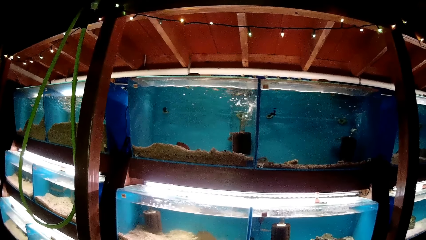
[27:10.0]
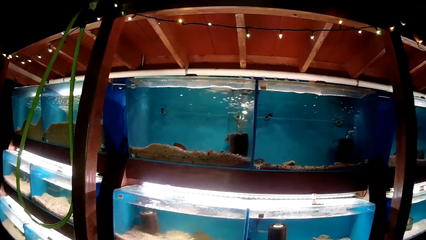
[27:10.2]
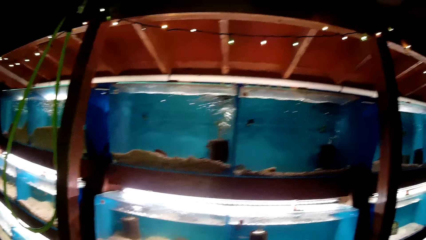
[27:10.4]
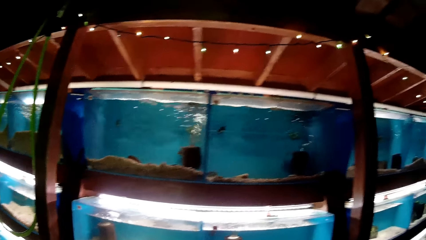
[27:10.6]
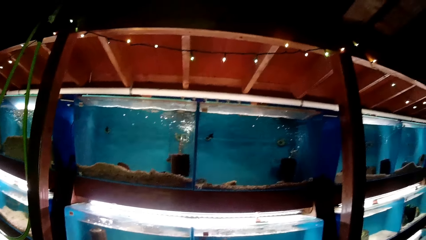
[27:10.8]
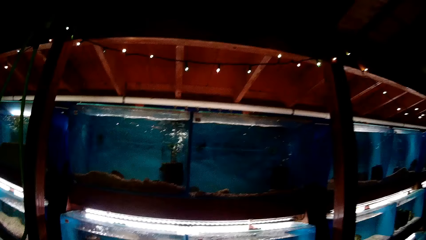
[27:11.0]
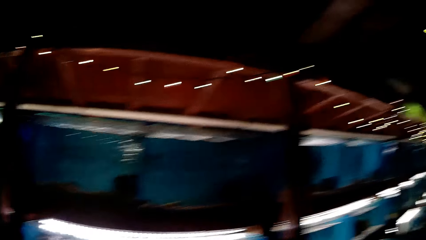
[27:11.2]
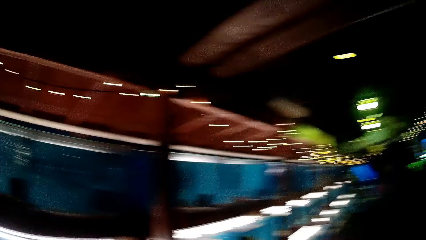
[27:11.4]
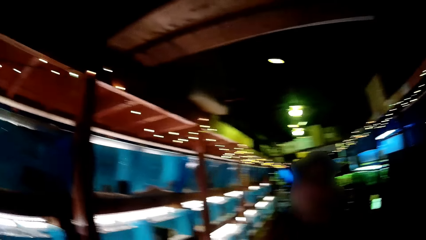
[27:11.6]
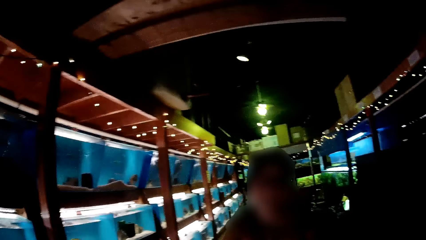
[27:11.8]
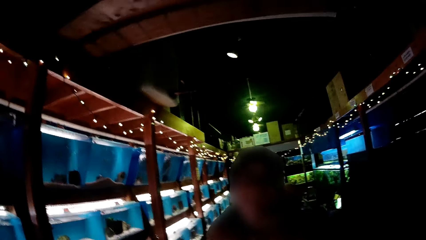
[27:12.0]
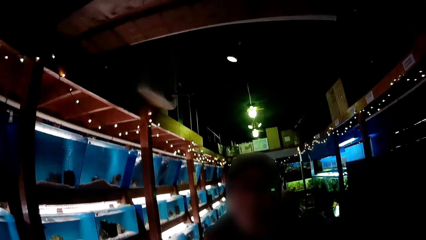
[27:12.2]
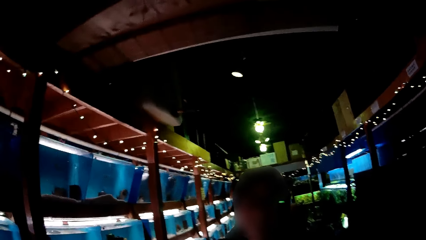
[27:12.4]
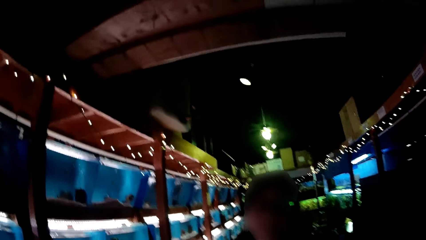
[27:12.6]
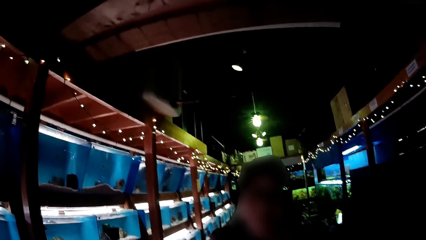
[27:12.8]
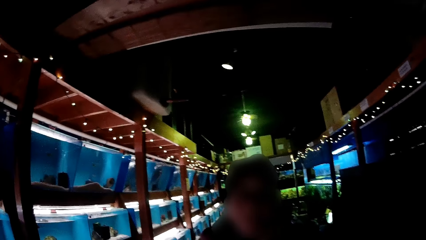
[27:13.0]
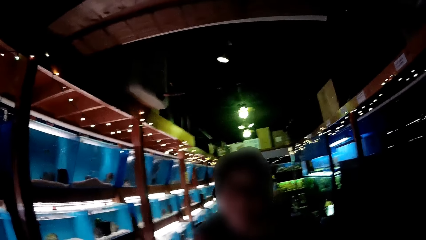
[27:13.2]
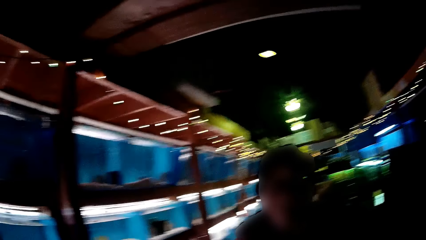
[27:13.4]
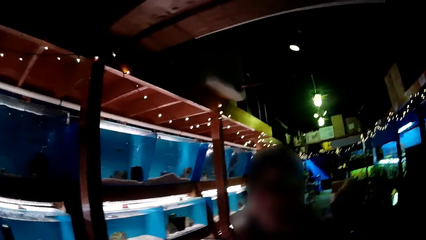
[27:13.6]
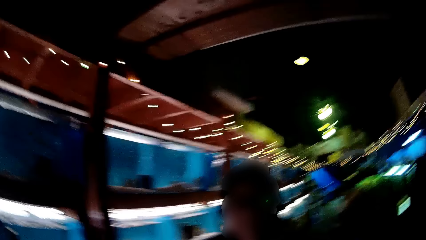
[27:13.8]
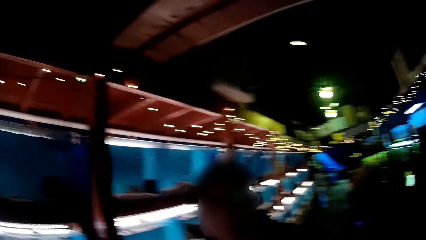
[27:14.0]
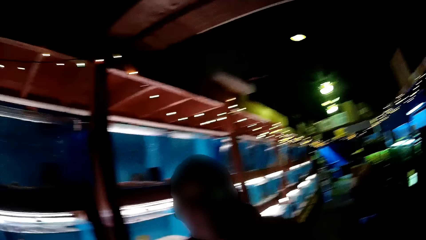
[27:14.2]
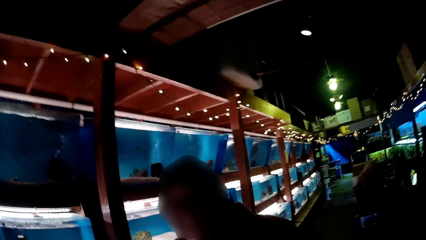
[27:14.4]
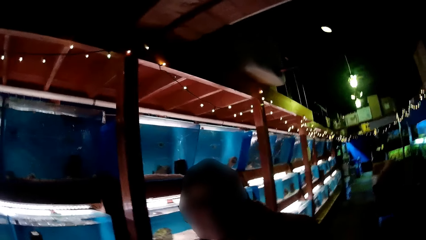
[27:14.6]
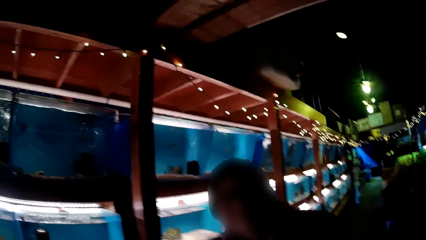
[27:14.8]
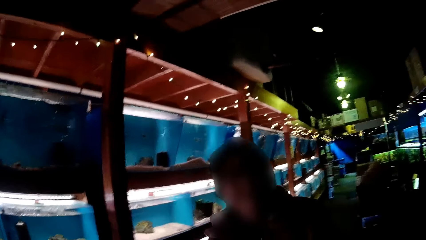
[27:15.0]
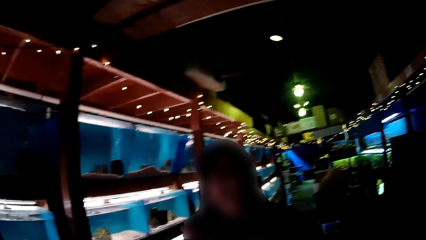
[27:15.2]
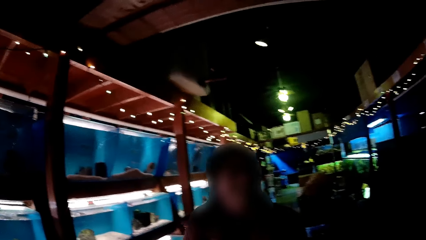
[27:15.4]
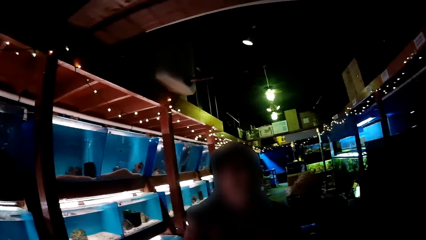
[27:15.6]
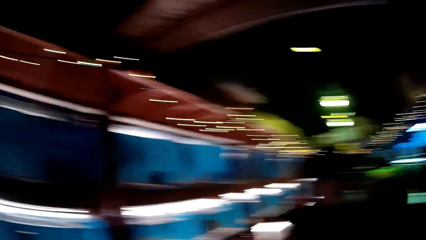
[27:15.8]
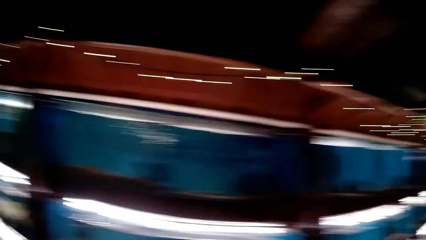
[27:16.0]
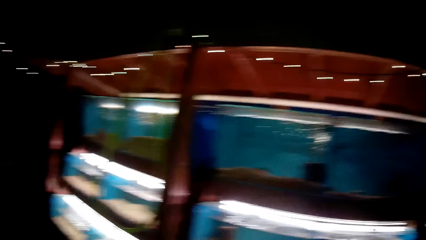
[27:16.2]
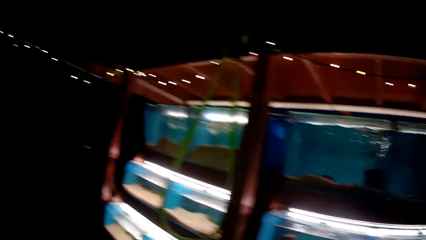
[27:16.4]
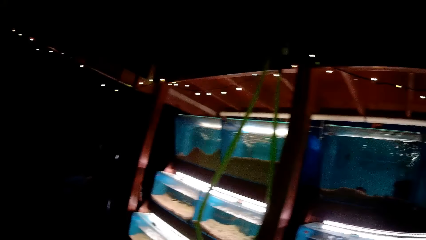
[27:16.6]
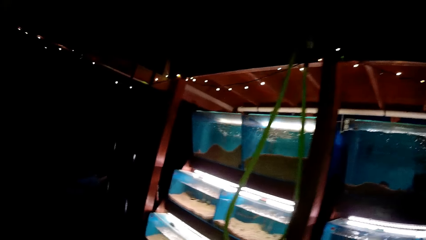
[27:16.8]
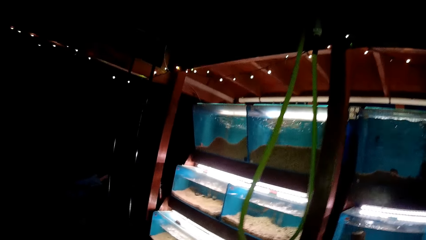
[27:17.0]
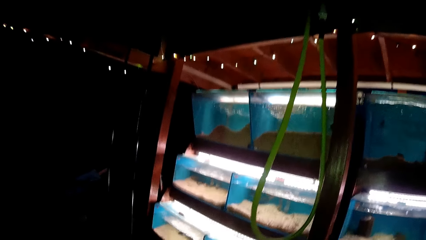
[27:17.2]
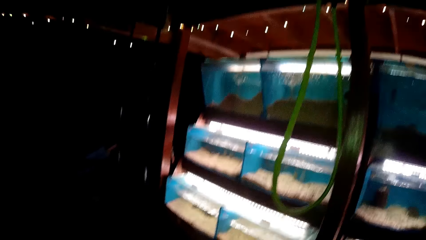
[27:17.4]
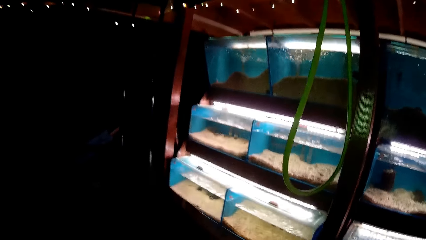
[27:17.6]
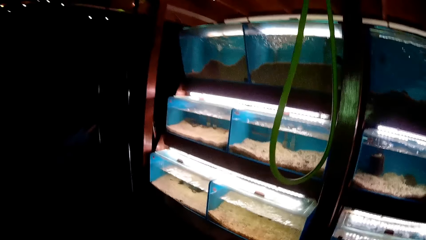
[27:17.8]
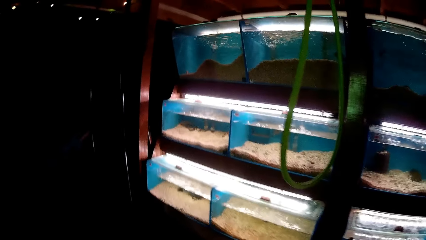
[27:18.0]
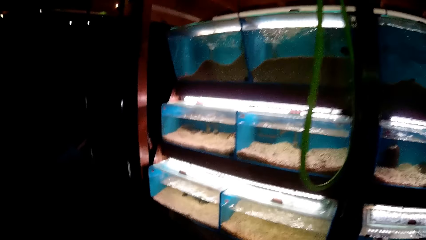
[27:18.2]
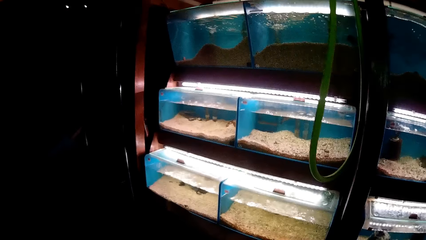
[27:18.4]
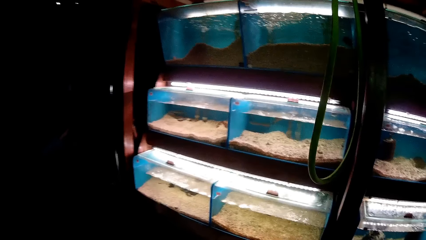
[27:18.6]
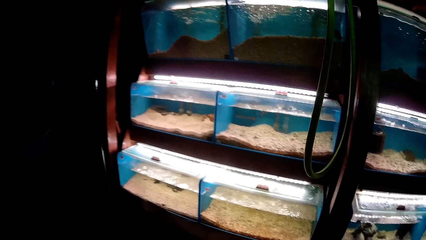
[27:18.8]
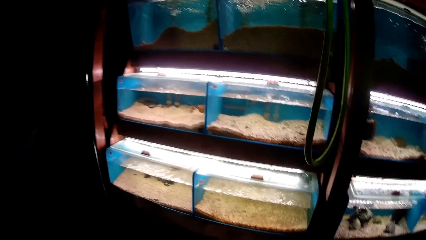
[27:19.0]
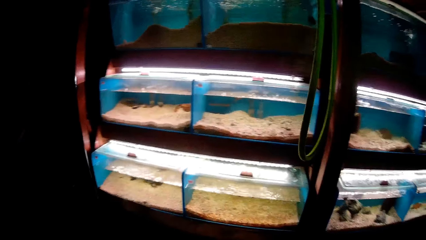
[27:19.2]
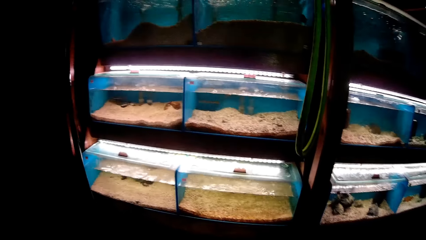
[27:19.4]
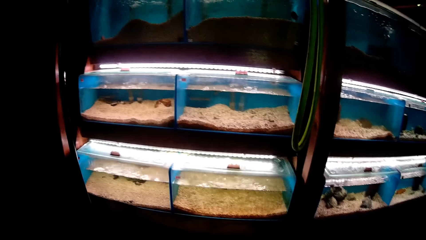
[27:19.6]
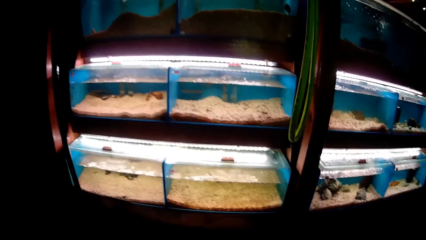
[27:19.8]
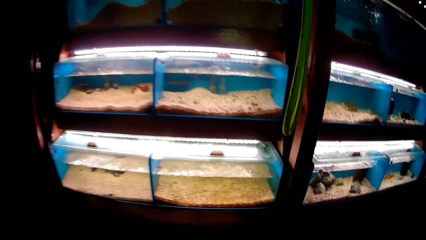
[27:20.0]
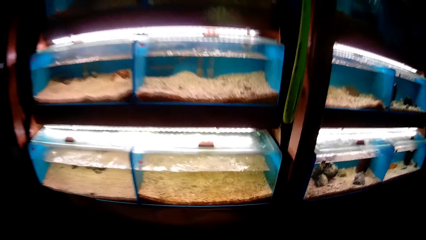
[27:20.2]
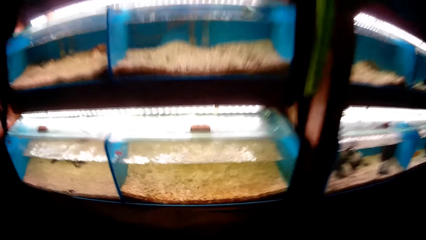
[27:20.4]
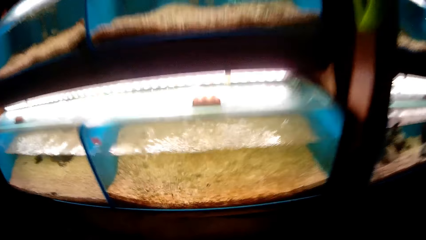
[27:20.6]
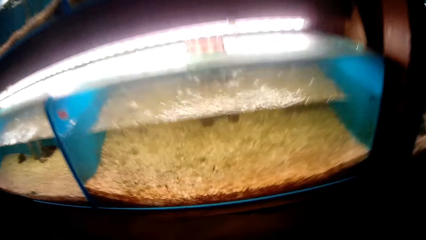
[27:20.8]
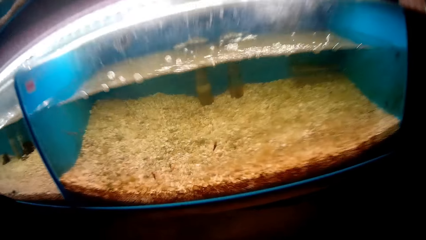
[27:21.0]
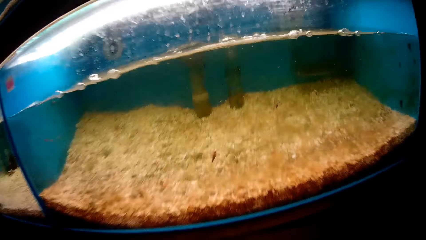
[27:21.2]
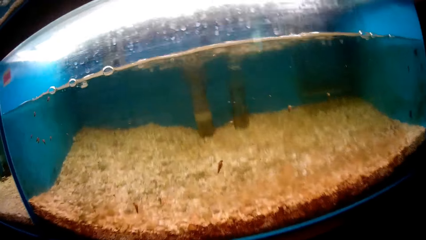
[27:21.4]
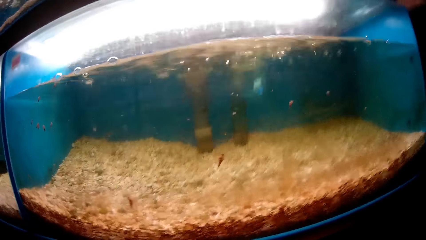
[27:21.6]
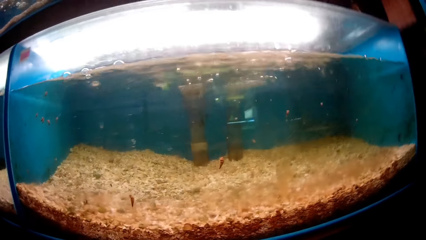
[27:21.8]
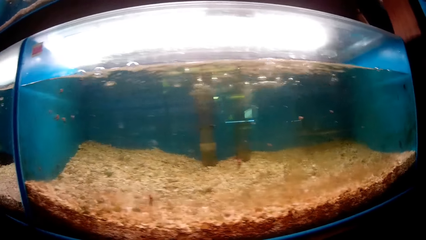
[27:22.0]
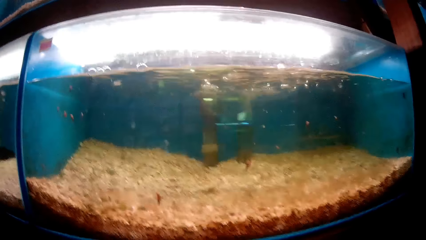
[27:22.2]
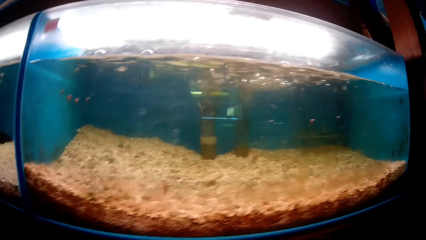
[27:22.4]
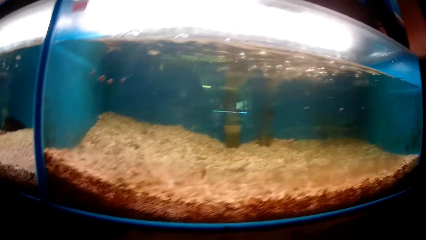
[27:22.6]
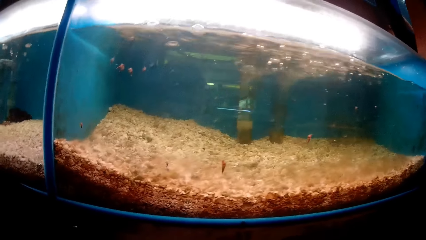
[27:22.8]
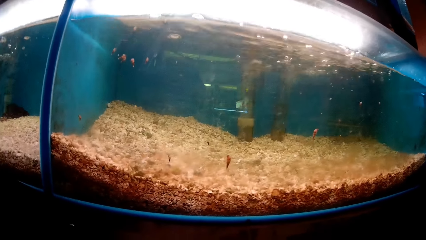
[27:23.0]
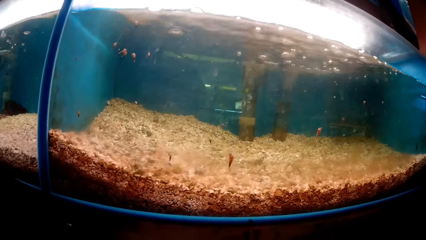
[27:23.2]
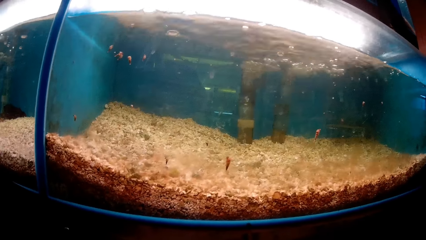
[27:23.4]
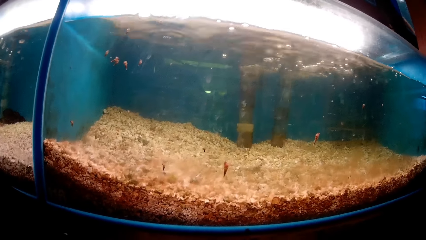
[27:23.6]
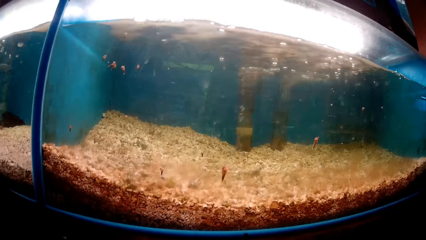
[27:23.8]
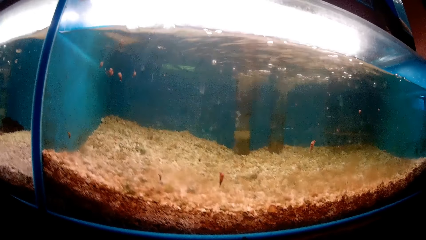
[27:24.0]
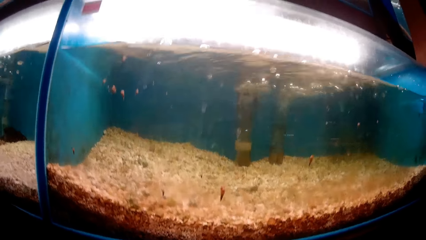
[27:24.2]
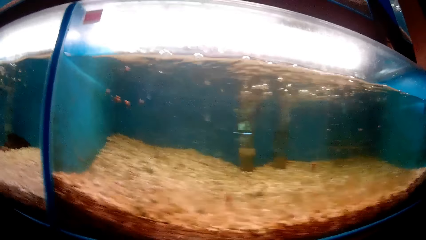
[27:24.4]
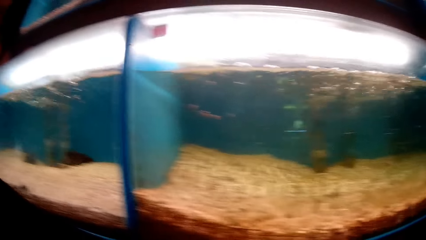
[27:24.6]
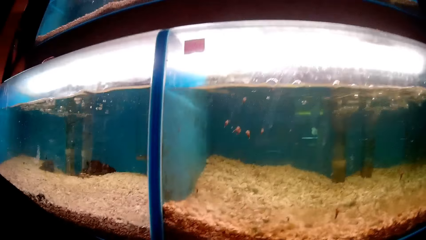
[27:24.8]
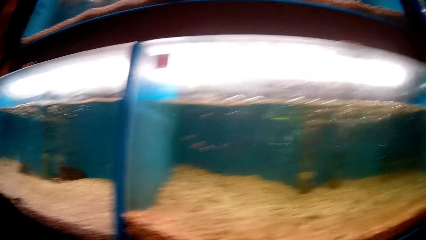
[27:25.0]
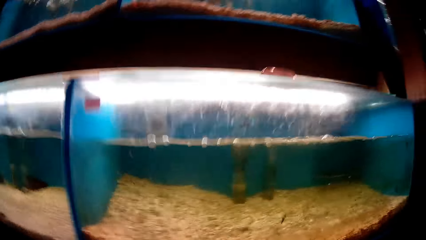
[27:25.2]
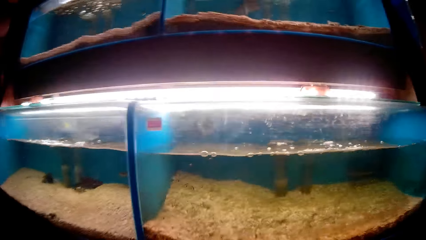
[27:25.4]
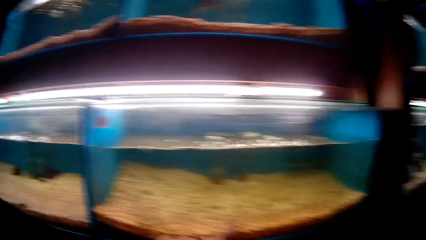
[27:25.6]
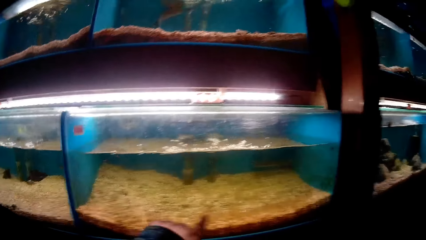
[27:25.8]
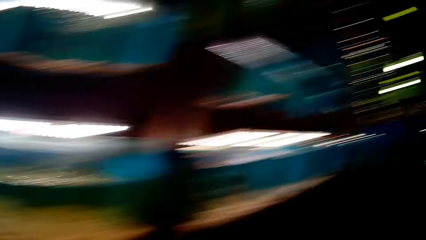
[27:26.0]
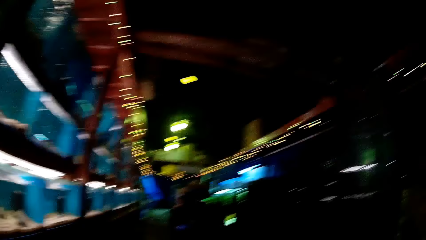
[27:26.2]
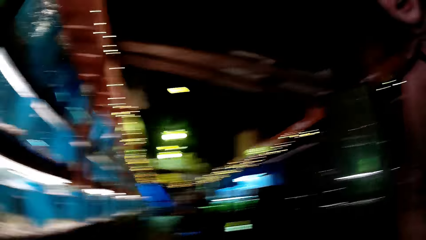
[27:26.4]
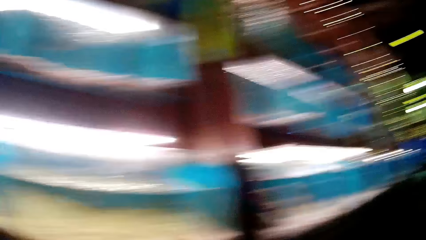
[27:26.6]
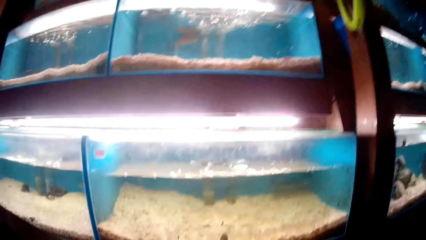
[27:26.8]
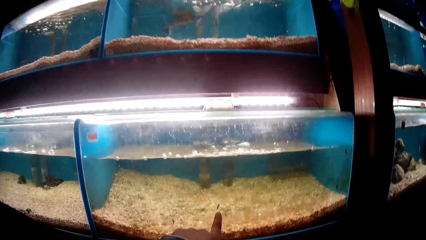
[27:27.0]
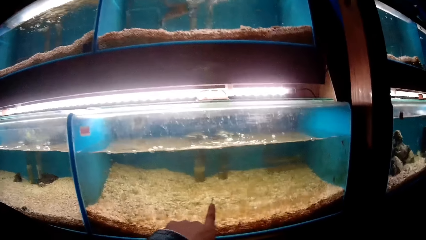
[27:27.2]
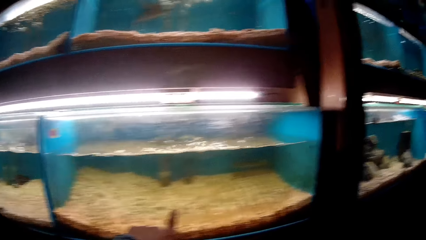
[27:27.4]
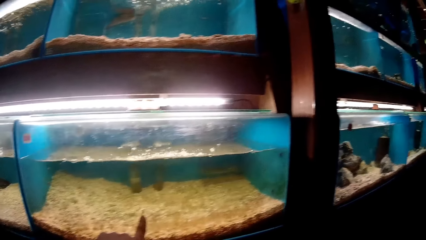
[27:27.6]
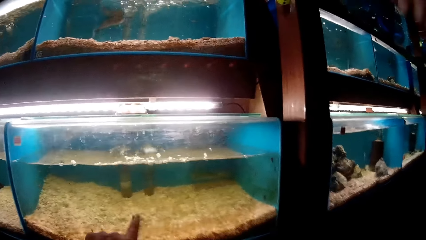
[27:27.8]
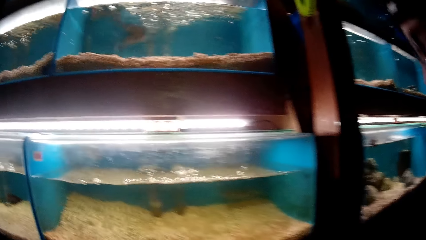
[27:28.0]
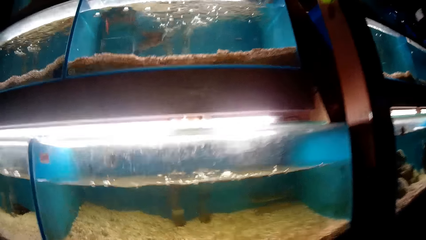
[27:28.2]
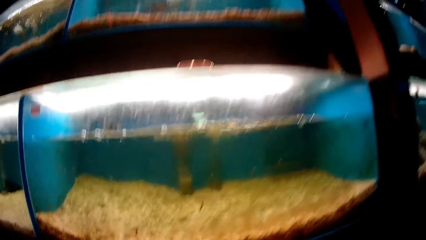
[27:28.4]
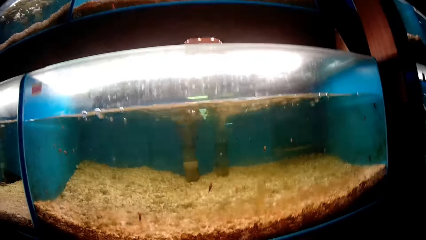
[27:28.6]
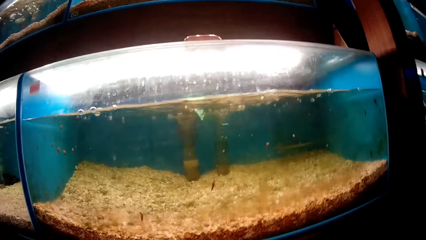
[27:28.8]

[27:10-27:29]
The woman talks to the camera wearer. The camera wearer stares at the fish tanks. He touches one of the transparent glass tanks with his left hand.
